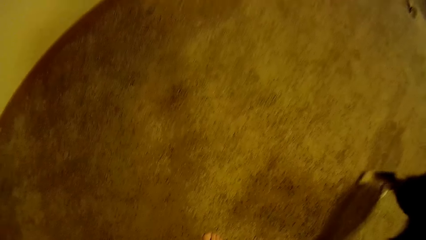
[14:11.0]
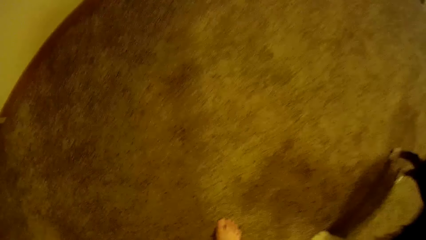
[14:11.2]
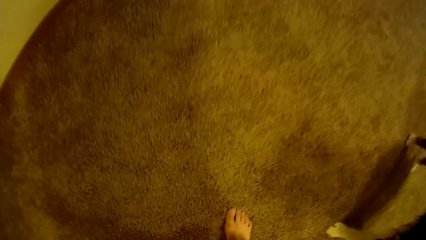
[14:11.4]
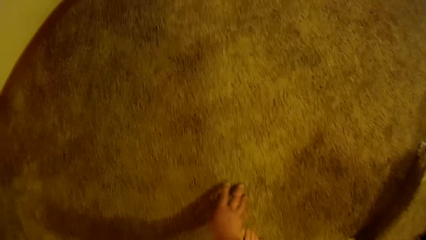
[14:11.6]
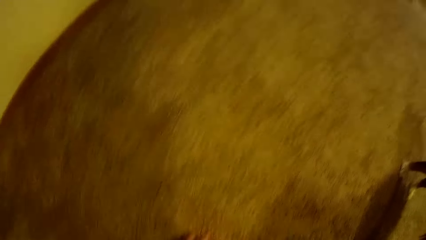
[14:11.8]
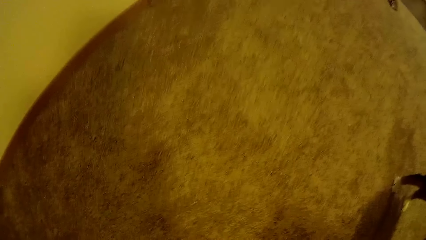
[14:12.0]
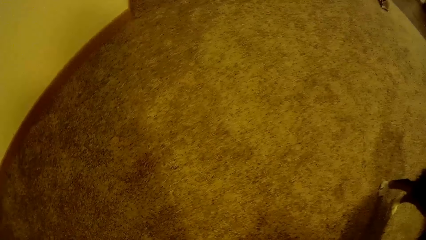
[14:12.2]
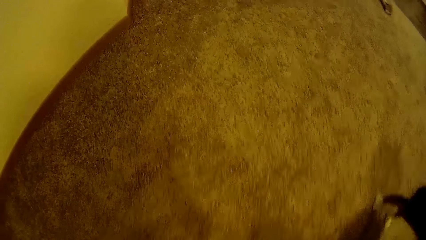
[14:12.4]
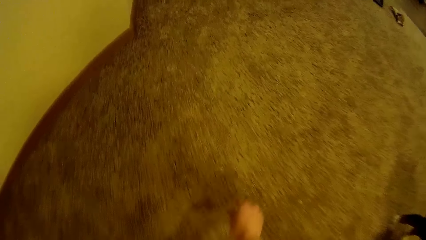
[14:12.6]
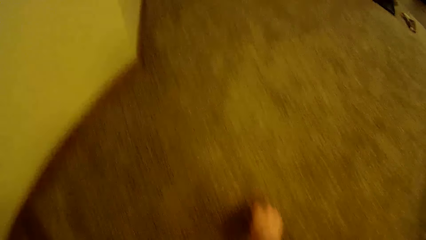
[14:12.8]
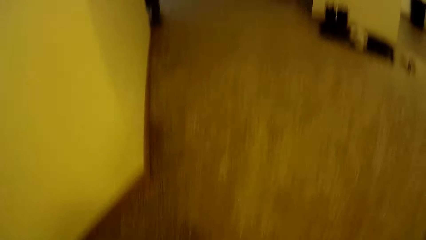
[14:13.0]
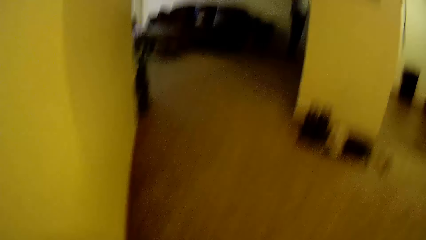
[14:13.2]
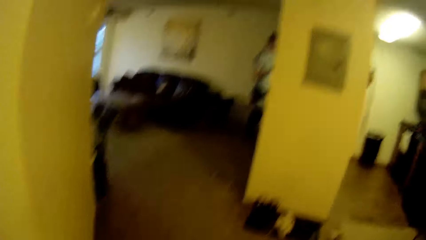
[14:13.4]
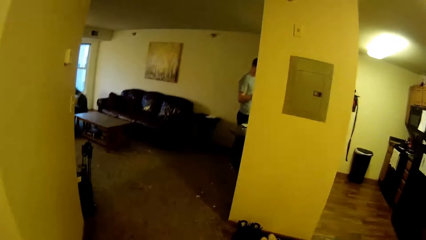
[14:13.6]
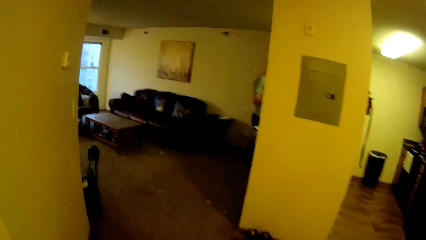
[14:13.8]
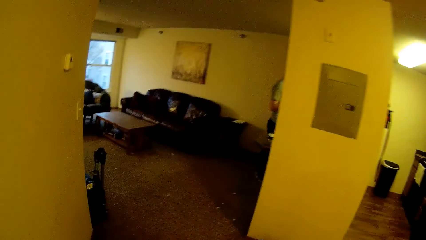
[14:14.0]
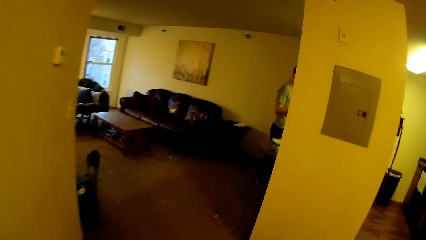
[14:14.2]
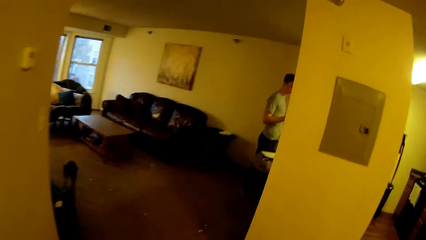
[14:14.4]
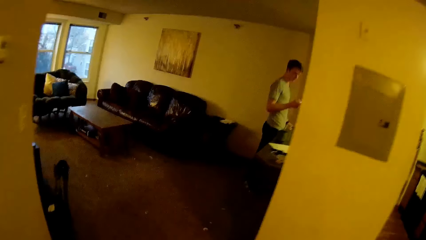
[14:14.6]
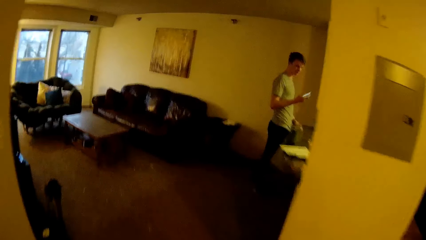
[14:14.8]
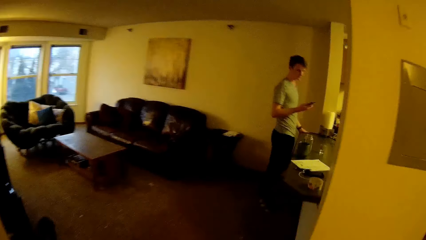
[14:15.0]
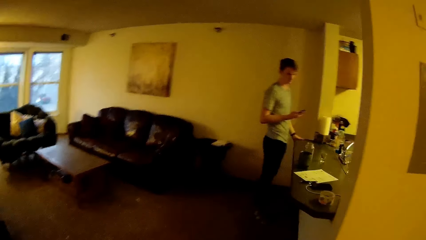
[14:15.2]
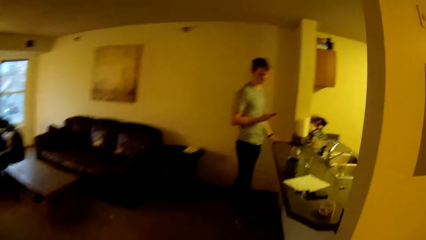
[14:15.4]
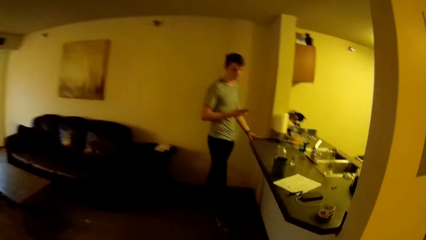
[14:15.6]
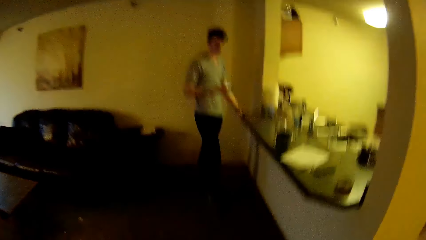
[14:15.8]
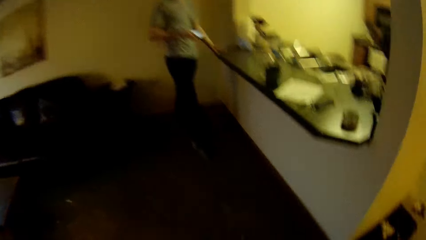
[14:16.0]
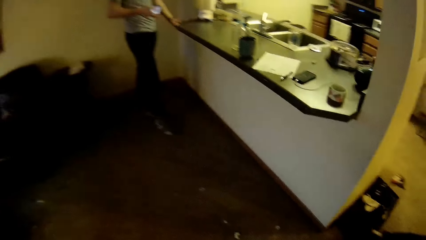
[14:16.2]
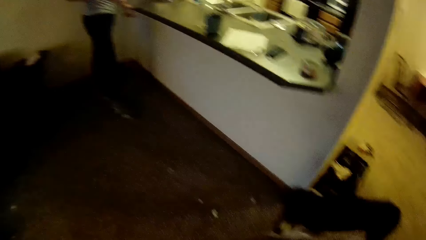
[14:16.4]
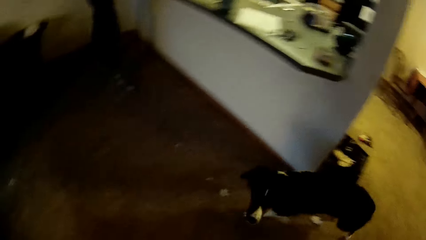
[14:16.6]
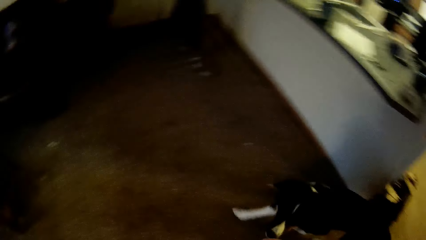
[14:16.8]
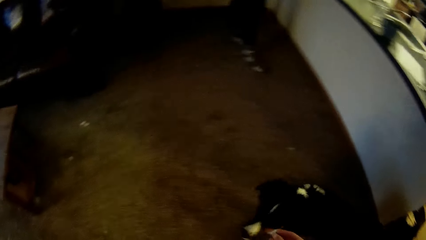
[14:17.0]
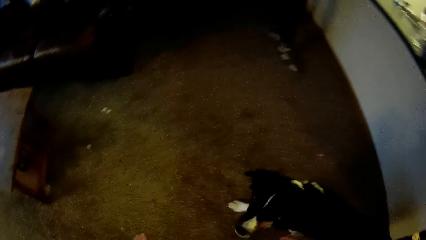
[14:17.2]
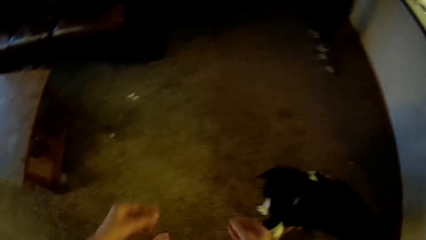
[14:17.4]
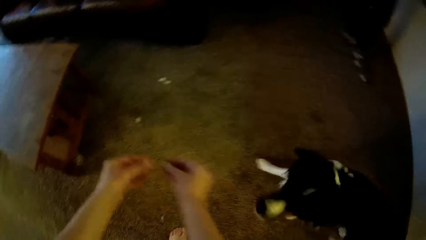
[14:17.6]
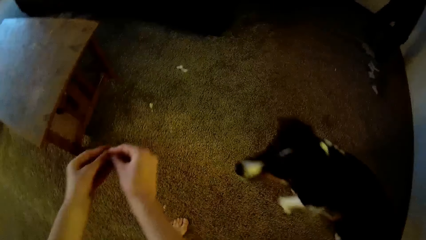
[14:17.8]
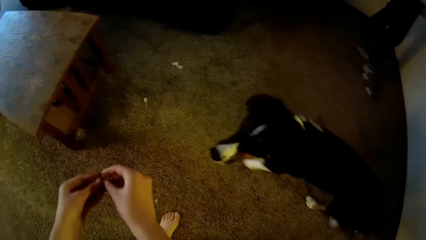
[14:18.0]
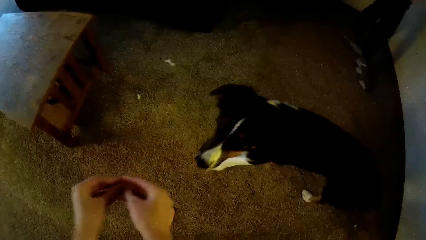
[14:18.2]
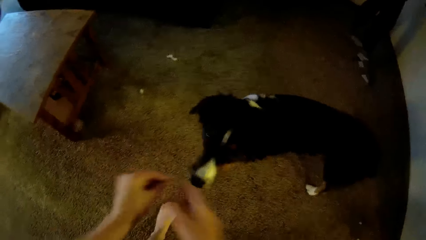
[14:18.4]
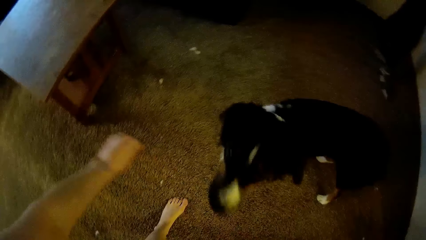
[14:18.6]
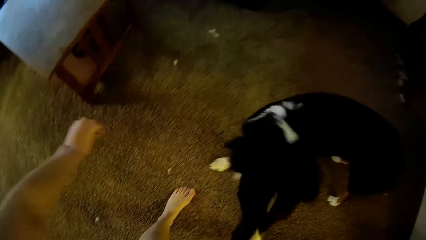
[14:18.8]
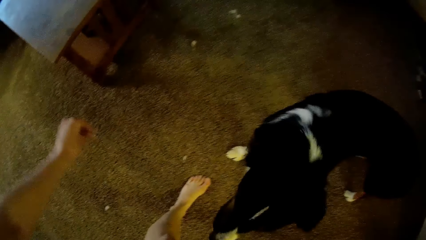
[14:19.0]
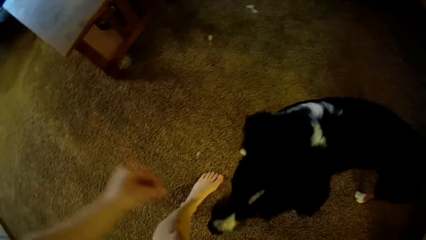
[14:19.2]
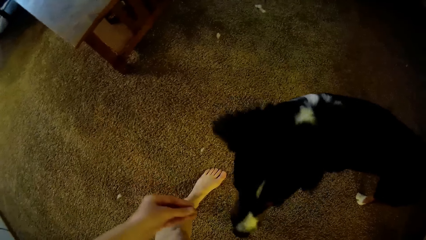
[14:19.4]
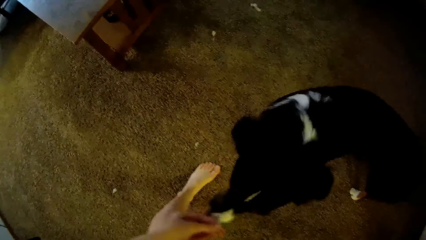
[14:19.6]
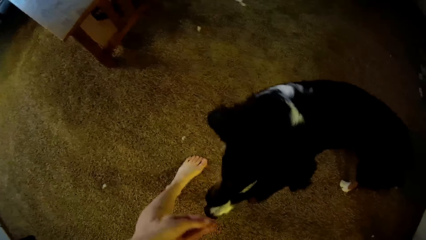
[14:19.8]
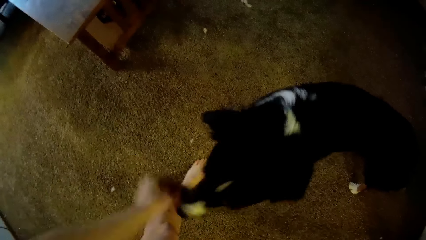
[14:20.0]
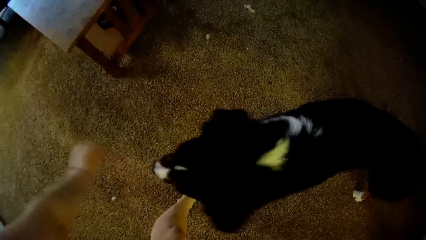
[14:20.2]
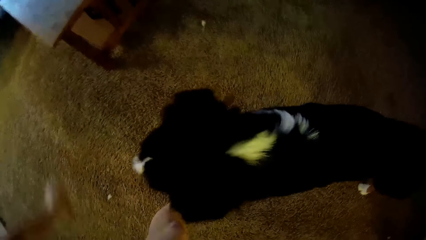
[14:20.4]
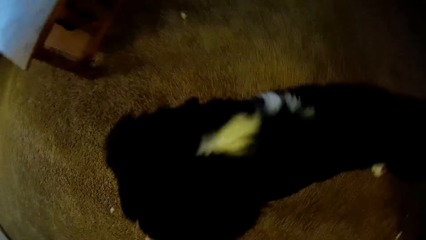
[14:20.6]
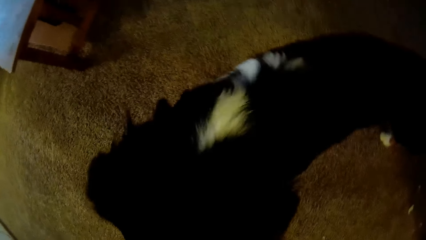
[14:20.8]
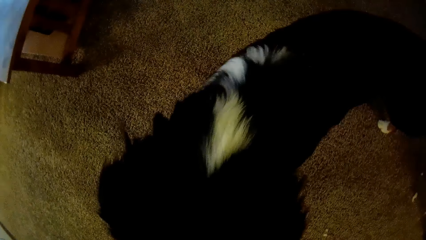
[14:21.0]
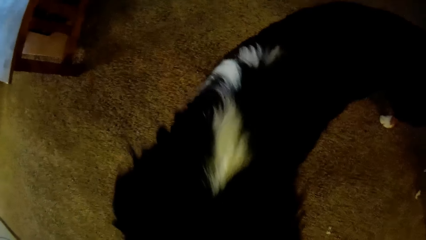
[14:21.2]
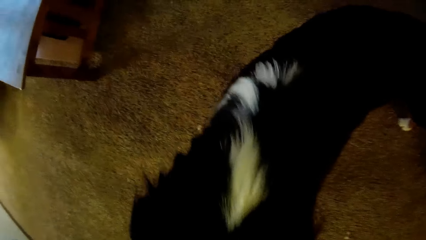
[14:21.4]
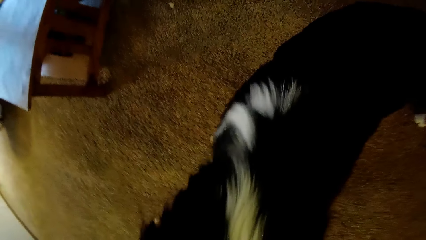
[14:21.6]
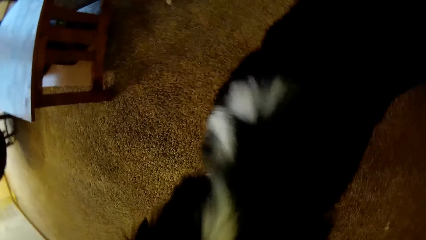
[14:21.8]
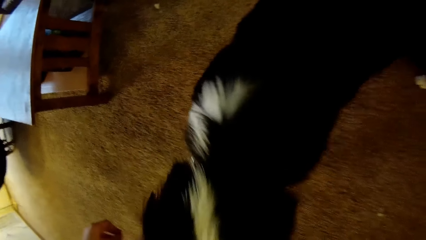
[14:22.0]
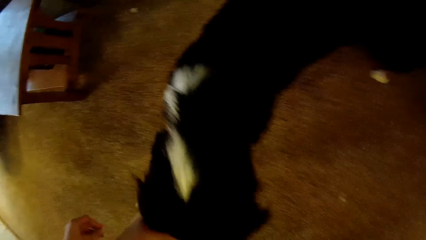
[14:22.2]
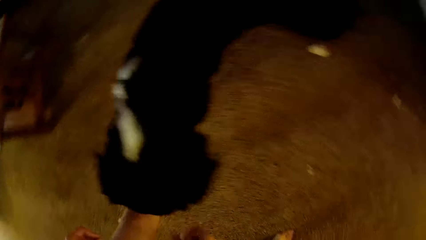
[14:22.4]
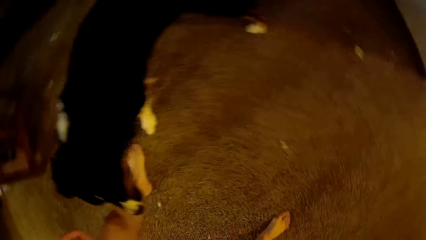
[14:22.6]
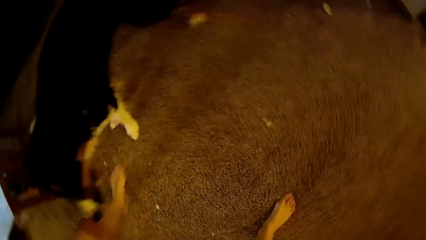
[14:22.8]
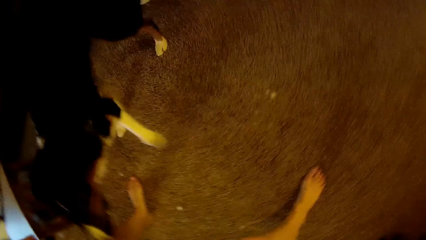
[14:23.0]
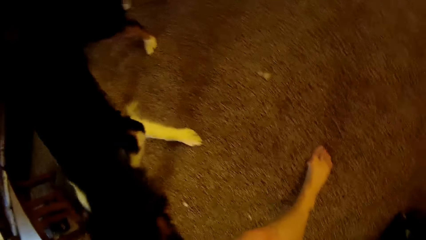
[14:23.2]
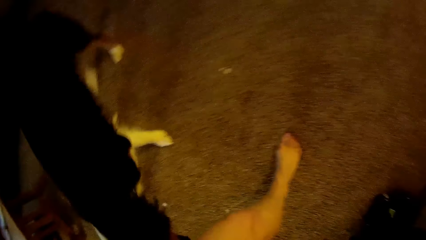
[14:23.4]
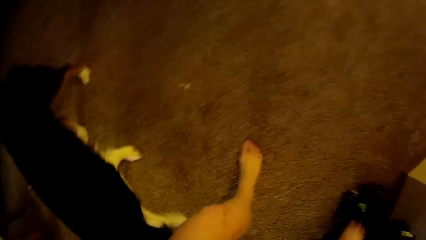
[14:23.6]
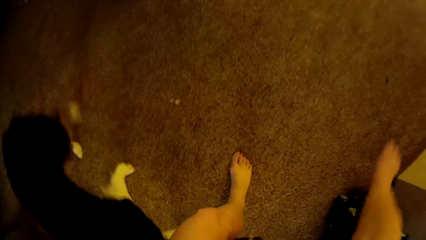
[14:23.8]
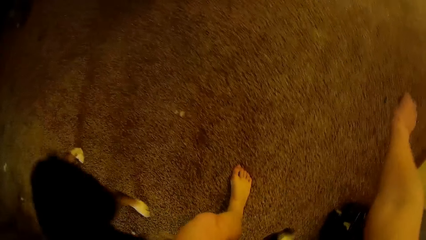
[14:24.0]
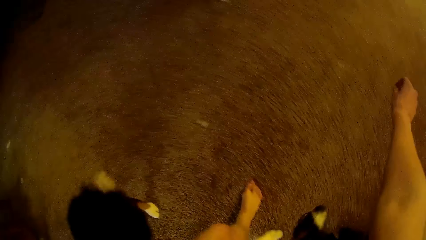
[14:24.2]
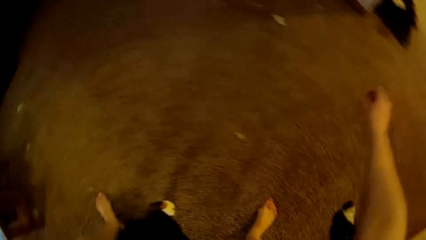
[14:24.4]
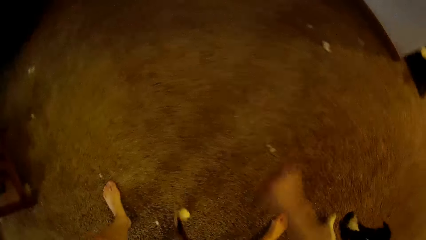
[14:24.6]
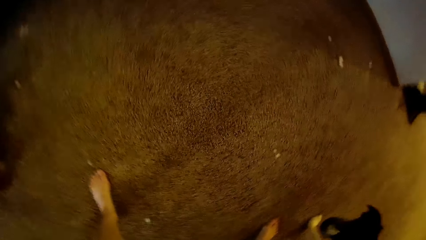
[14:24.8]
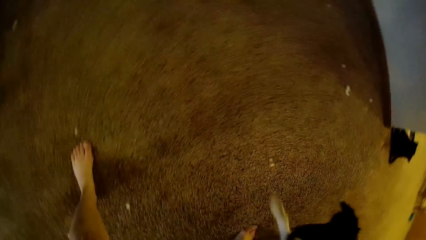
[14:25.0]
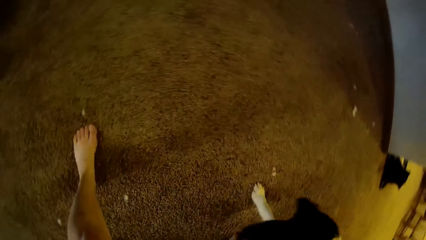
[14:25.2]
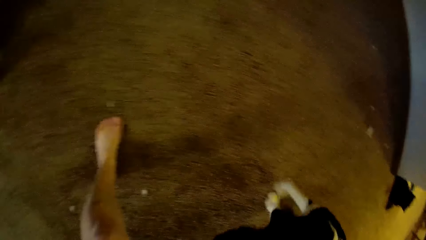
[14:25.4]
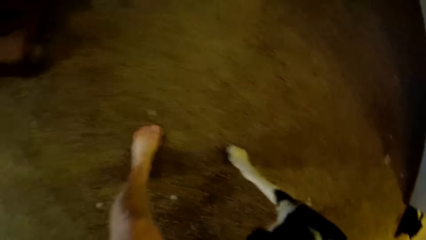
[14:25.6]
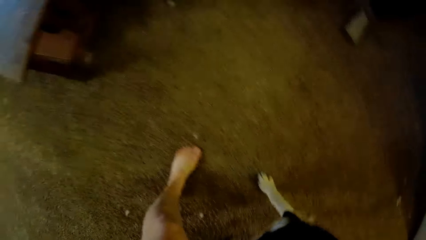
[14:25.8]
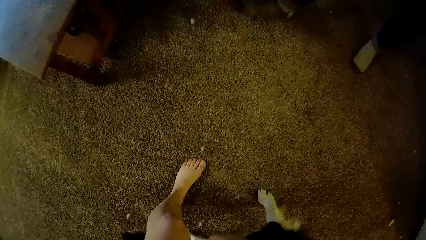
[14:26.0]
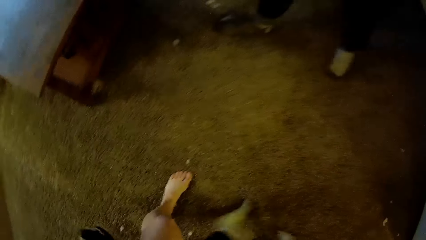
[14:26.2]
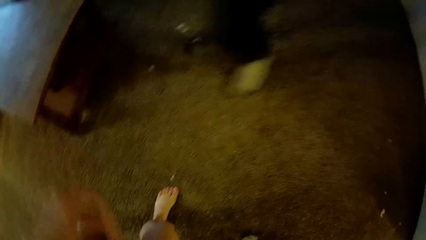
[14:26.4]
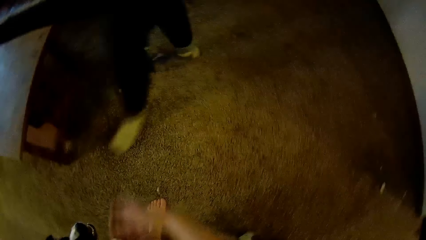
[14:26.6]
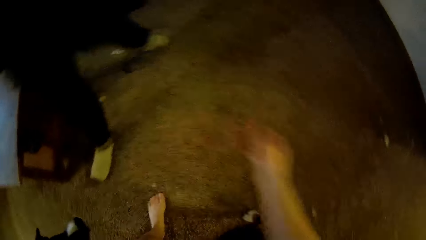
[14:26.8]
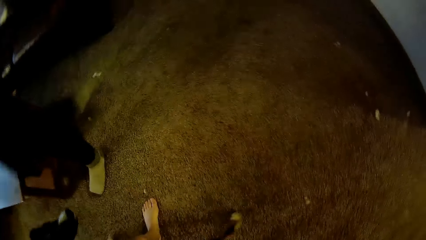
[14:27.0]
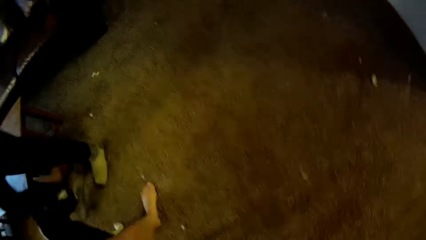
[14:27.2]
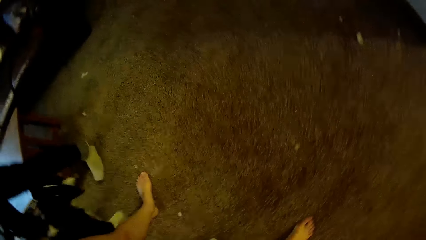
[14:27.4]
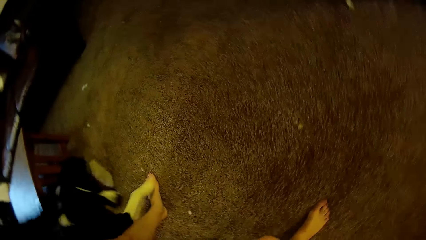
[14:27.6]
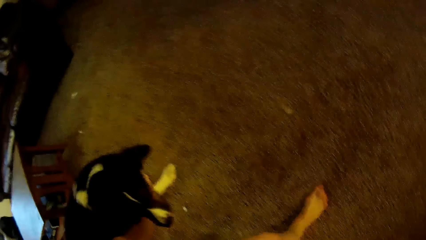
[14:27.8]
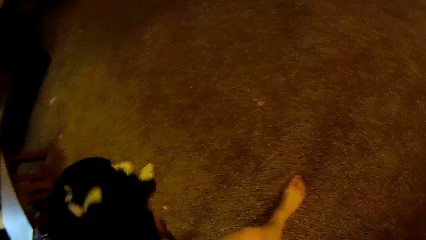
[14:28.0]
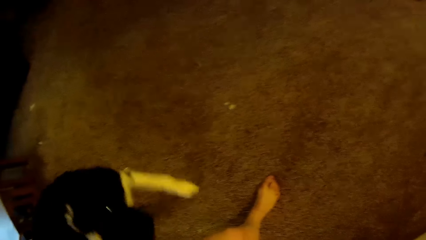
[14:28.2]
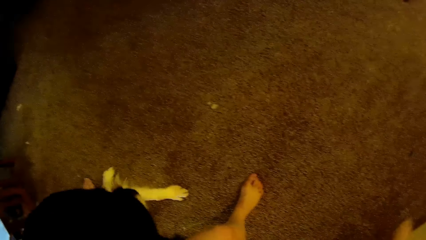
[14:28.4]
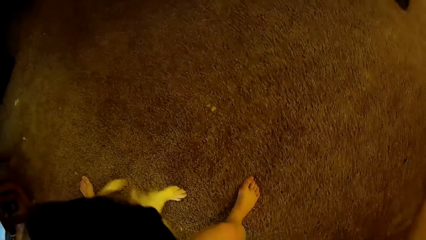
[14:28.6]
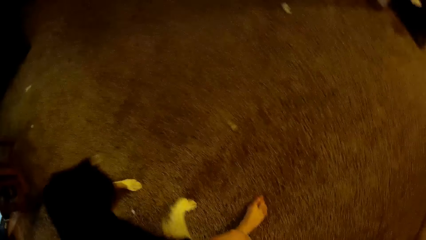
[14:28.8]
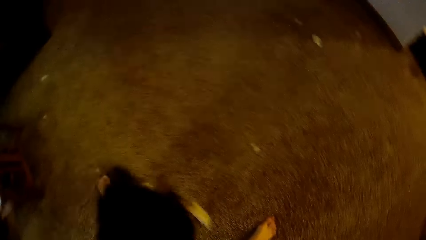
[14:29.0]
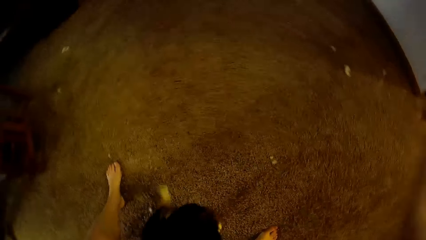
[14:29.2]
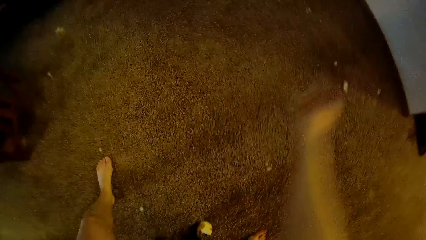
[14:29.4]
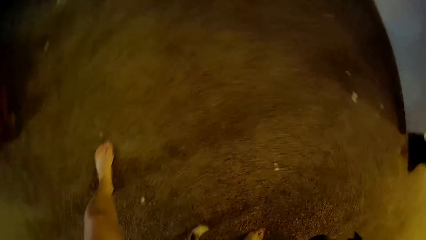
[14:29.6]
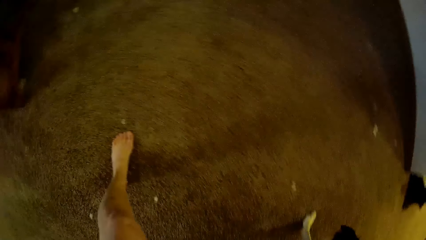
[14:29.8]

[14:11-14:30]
The man stands by the kitchen slab. The camera wearer walks in the house. They play with the dog. The man walks away from the kitchen slab.
